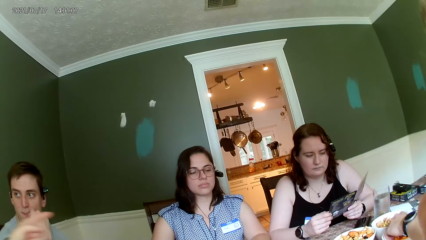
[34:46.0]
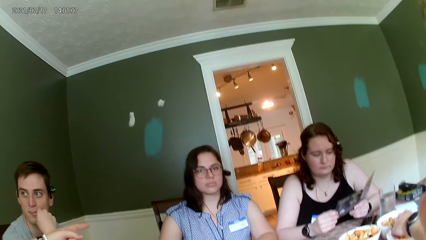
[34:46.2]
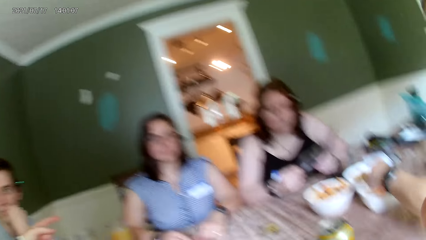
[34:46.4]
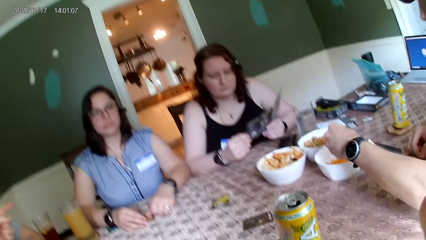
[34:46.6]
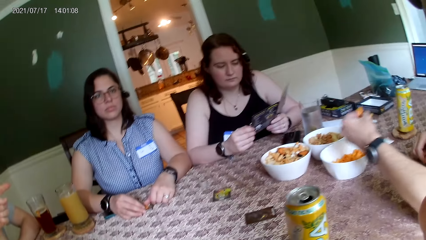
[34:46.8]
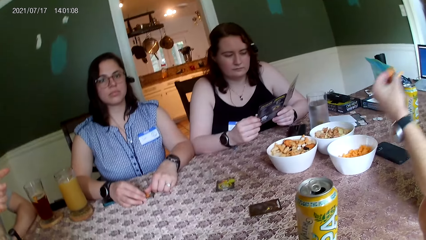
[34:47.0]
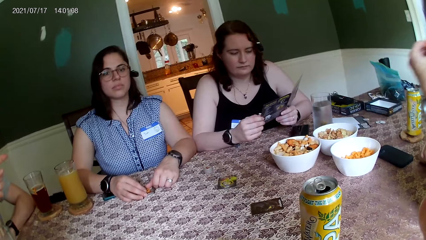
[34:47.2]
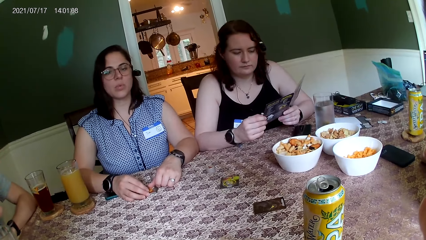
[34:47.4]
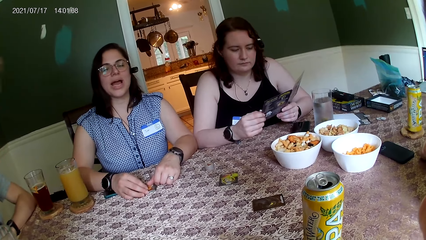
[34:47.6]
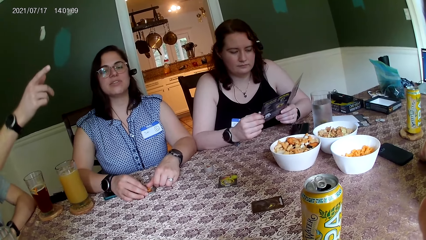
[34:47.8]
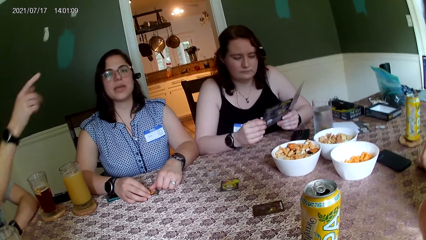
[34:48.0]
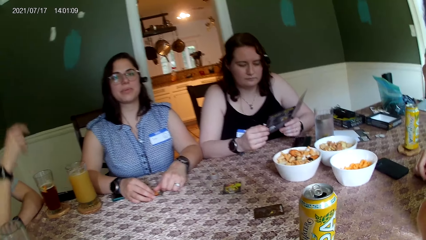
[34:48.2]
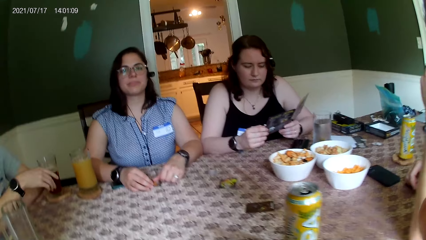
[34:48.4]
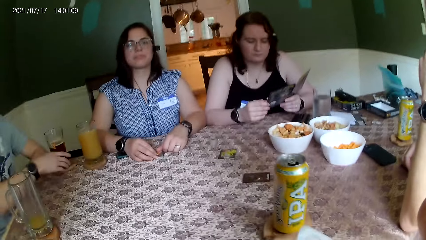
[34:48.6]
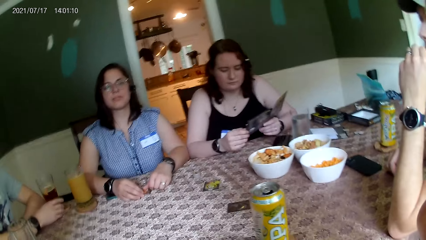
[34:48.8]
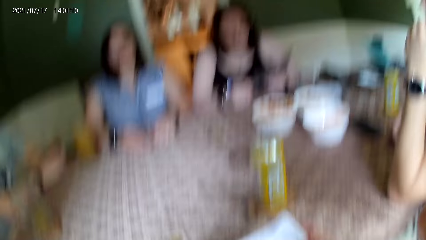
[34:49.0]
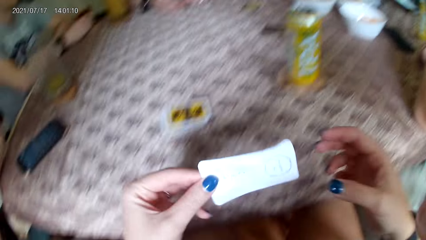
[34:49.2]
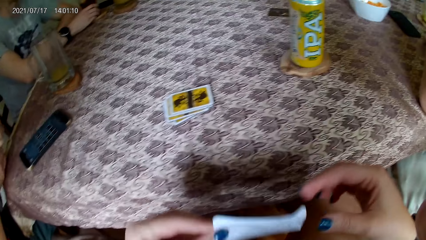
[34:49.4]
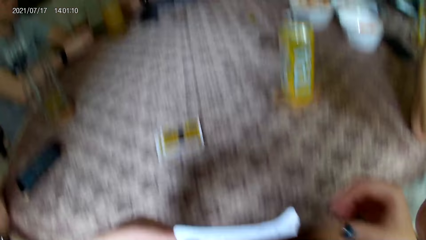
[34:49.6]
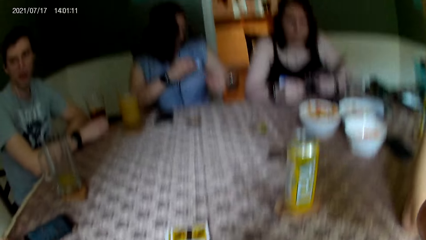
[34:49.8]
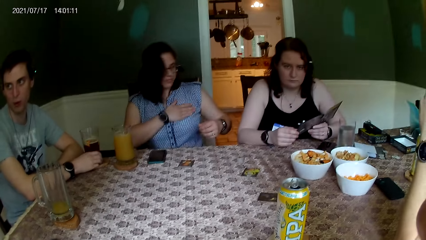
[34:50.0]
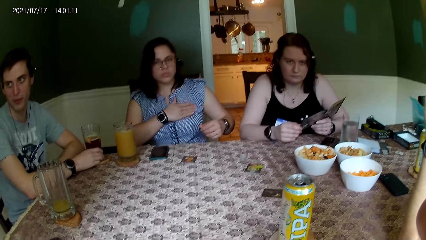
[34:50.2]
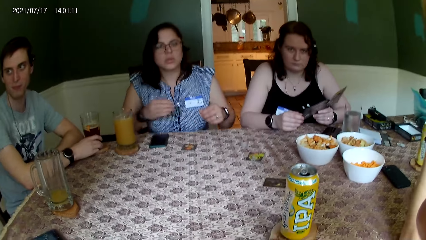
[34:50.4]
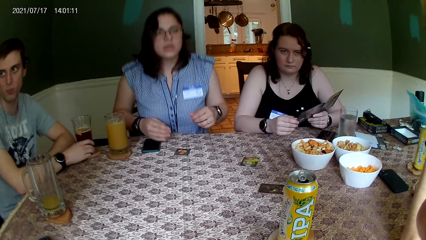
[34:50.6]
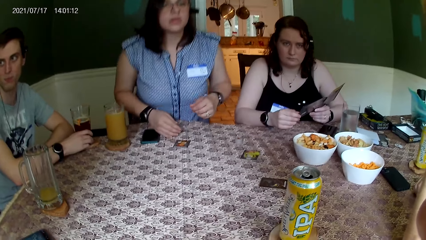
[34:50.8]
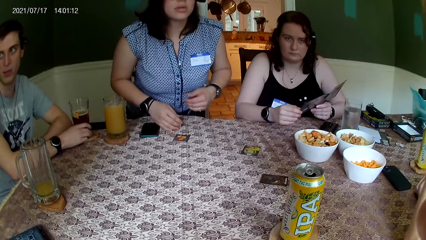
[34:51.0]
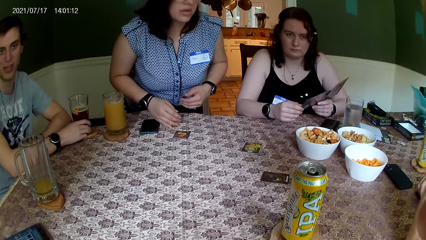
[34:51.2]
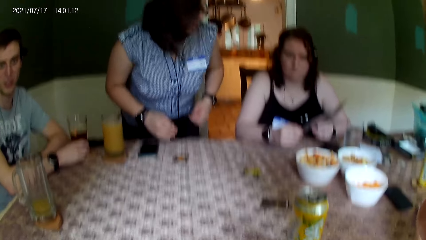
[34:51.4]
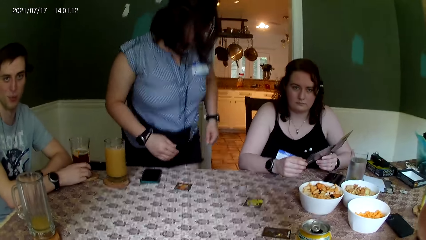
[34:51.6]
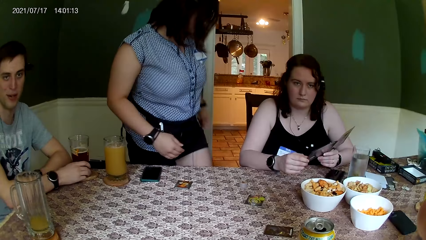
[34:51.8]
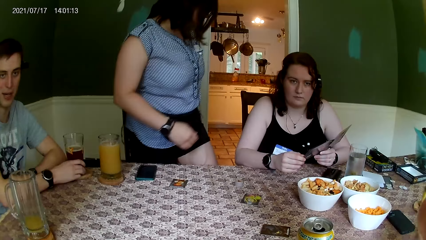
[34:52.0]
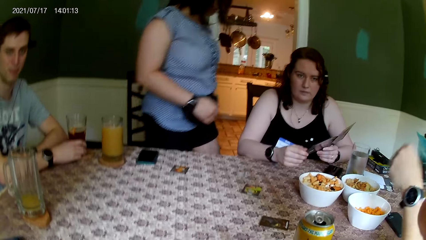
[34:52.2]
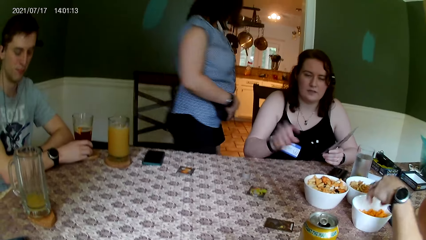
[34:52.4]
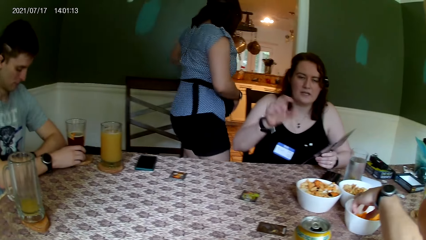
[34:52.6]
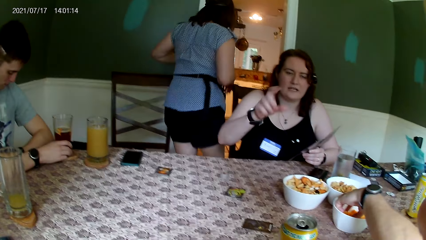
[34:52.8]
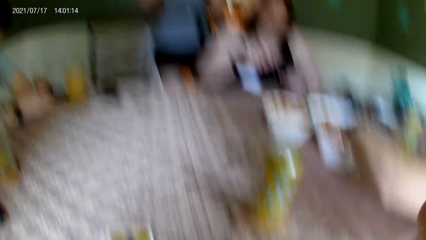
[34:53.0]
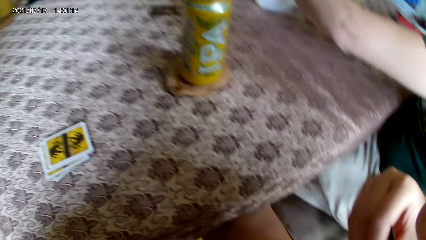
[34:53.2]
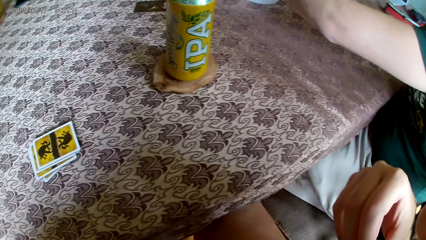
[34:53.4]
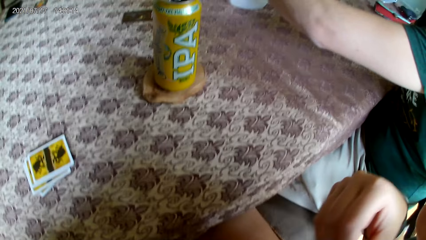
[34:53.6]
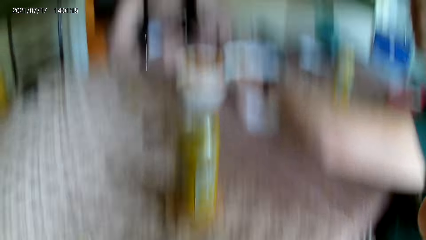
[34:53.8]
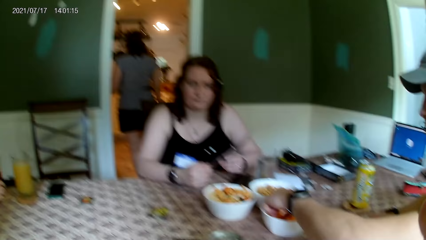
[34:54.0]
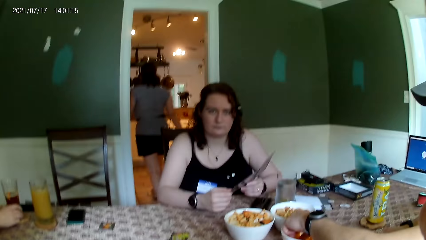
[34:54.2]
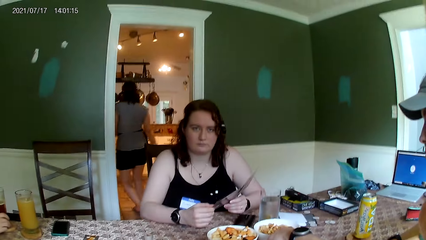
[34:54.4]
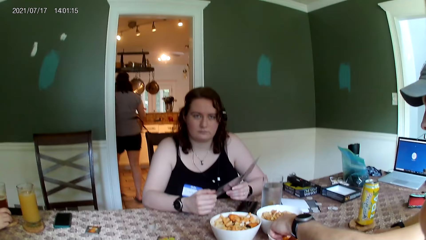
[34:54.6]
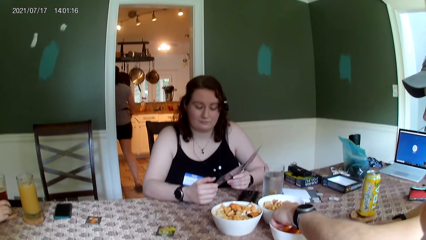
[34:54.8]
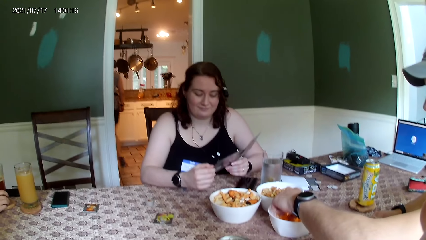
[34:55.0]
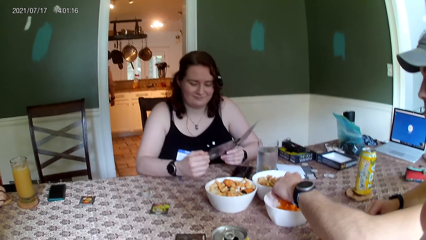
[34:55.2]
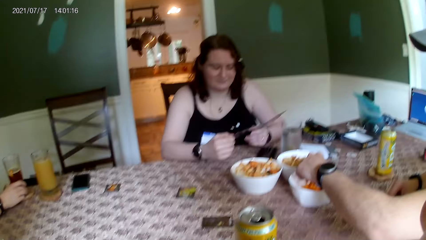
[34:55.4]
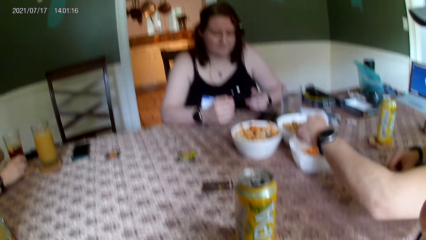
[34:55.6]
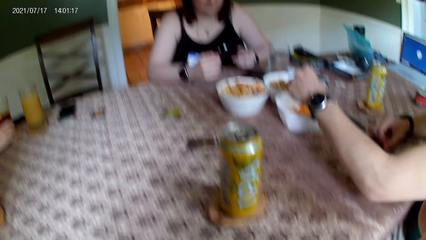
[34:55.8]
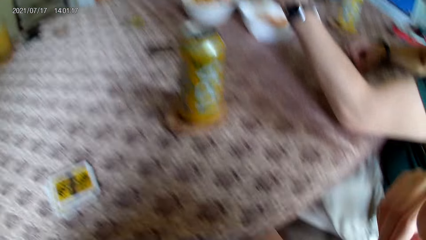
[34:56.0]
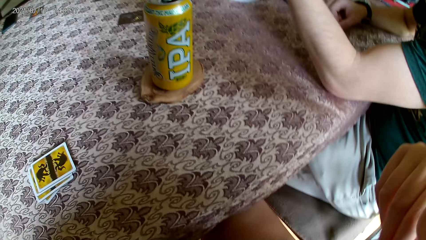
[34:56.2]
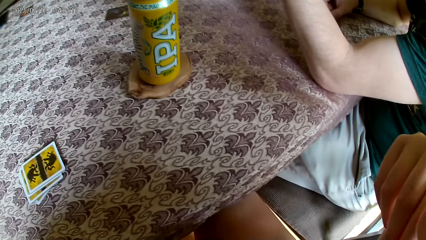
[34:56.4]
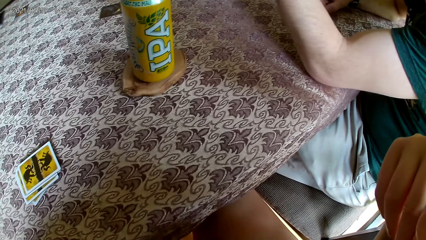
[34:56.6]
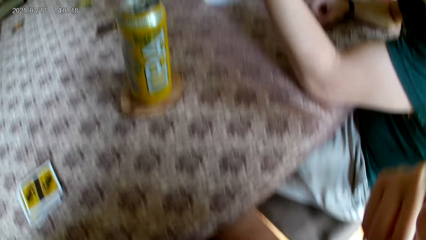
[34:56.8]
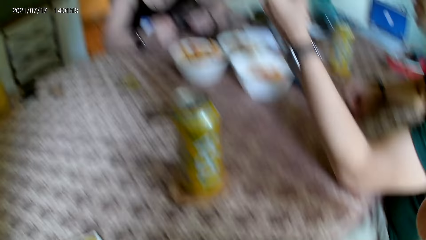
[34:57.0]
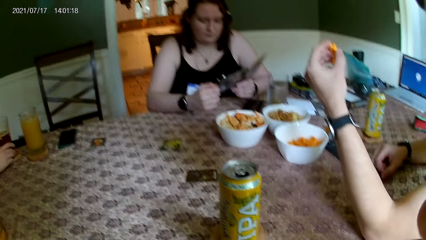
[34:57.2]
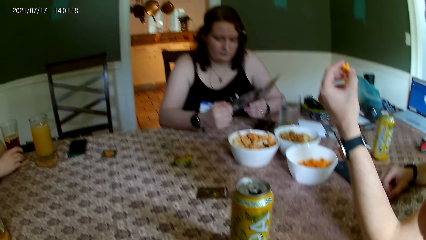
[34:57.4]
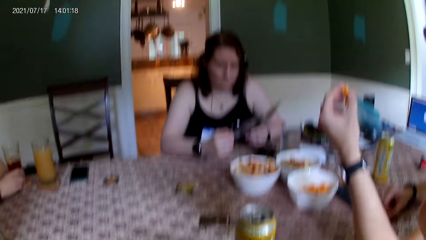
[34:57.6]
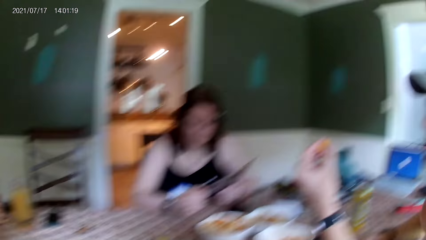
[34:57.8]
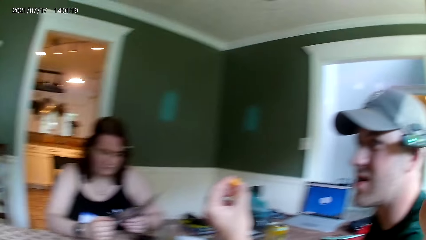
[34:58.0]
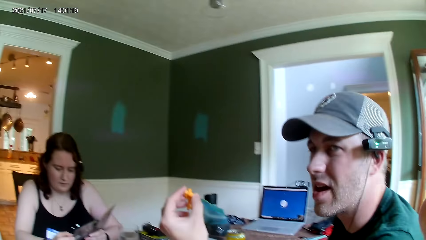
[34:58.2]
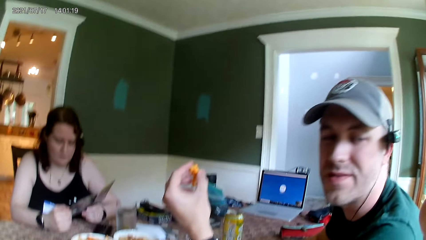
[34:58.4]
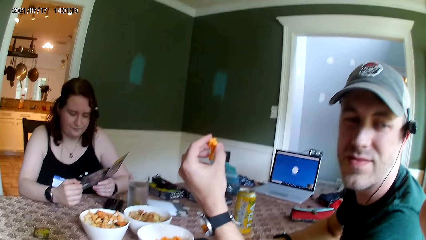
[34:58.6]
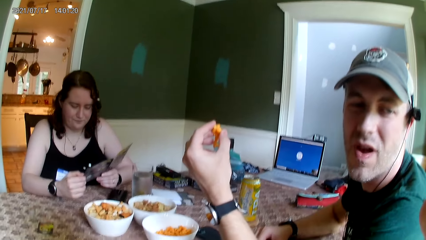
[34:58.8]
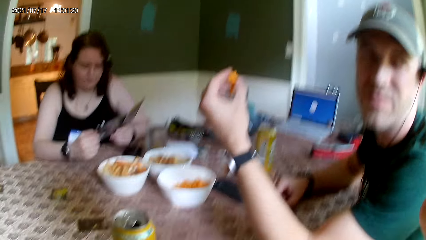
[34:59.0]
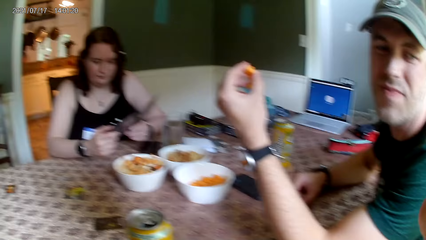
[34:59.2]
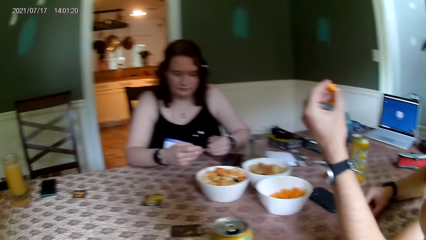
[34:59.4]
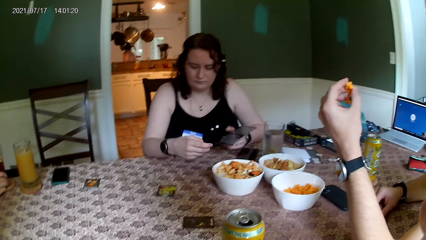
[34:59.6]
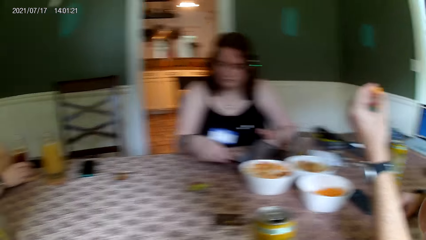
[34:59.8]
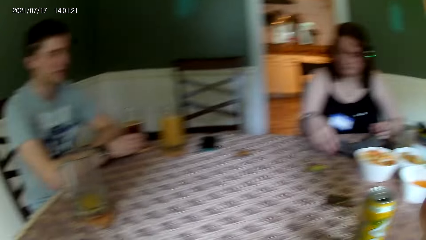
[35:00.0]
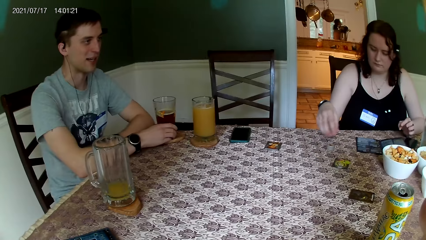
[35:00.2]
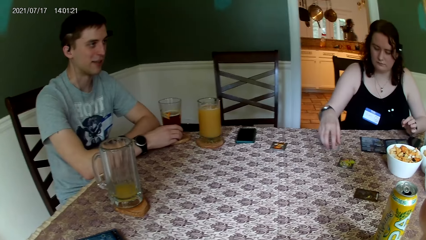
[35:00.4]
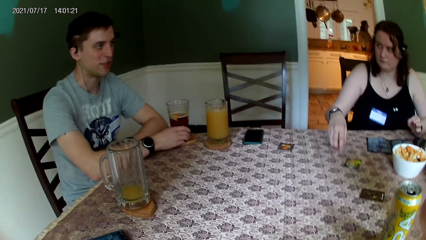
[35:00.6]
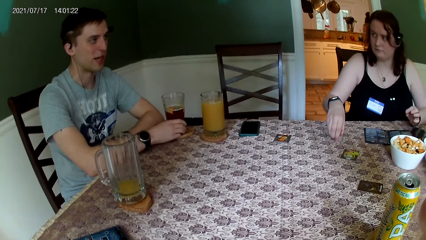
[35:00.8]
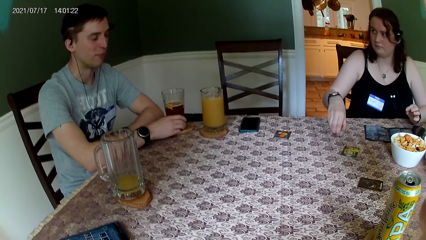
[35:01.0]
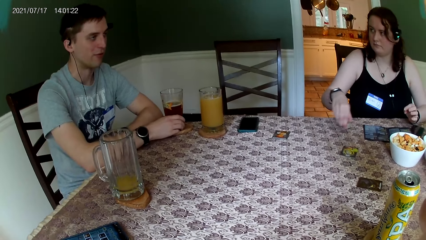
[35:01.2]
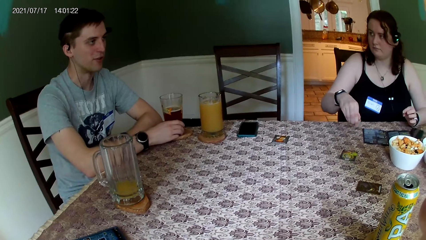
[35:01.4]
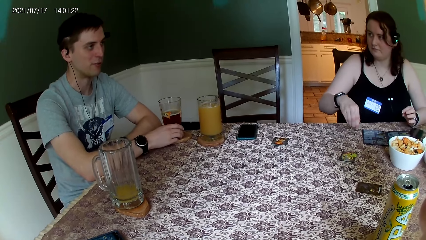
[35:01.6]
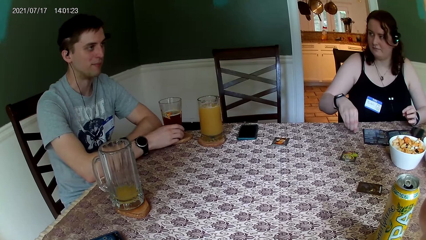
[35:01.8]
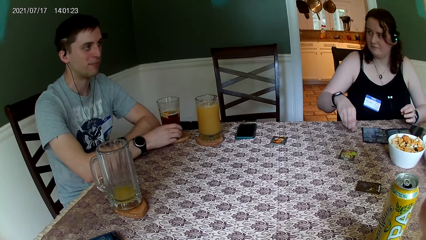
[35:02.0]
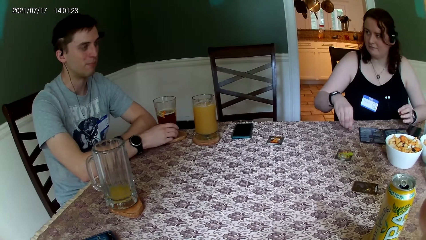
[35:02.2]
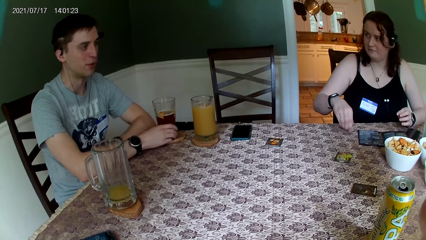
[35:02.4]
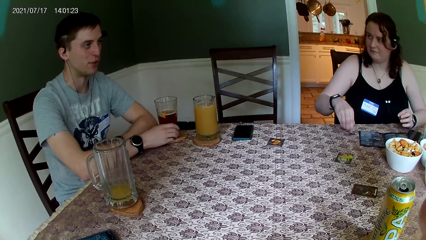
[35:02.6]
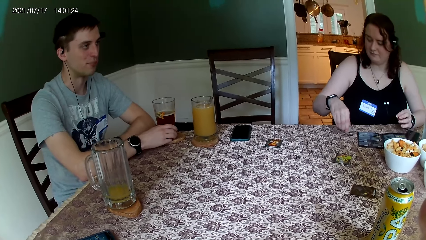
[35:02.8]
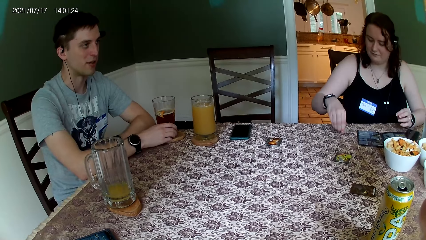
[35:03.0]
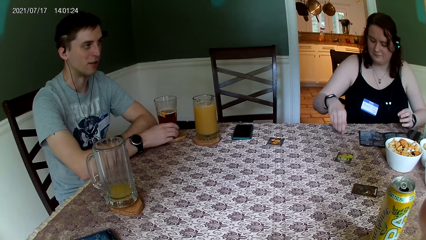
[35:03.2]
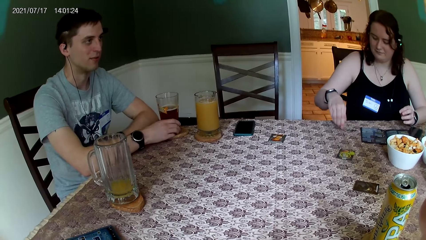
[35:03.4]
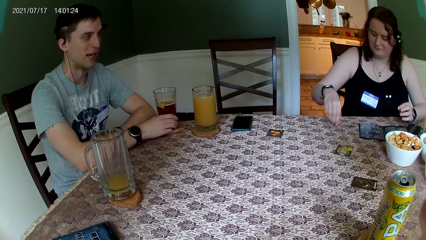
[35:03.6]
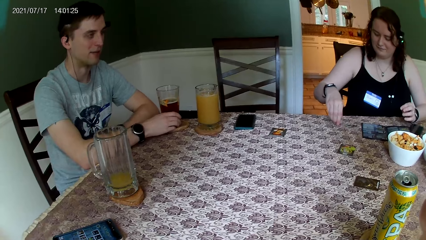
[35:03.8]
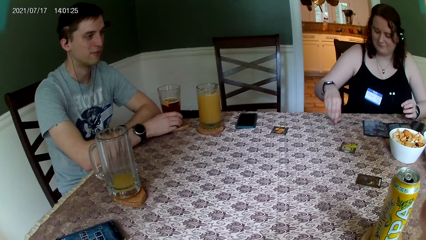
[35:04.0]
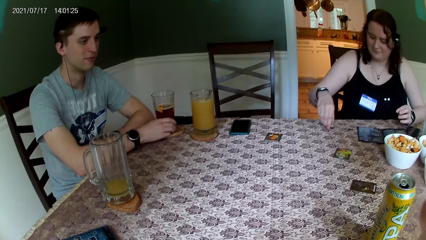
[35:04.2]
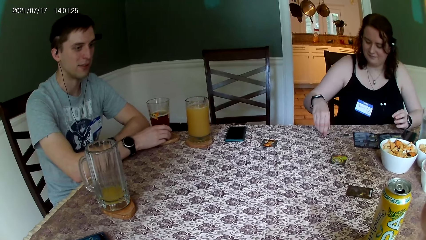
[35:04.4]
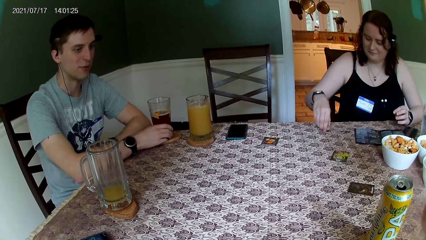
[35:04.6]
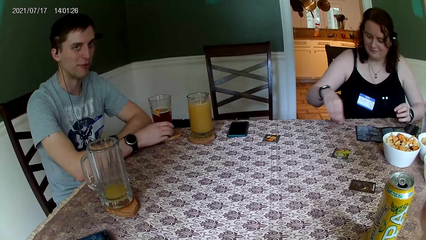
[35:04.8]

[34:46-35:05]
The camera wearer looks around. A man takes some cheese puff from the bowl on the table with his left hand. A woman converses with the camera wearer. The camera wearer takes a paper from the table with her left hand. The woman touches her chest with her right hand and stands up from a chair. Another man converses with a third man. The camera wearer converses with another woman. The first man takes some cheese puff from the bowl on the table with his left hand. The camera wearer touches her chest with both hands. The first man converses with everyone on the table. A person picks up something from the bowl. The camera wearer looks around. The second man converses with the camera wearer, the third man, the other woman and the first man. The other woman drops the paper in her hands on the table with her right hand and takes some chip from the table with her right hand. Another person picks up the werewolf tokens and puts the werewolf tokens on the table. The other woman drops the chip in her right hand on the table.
